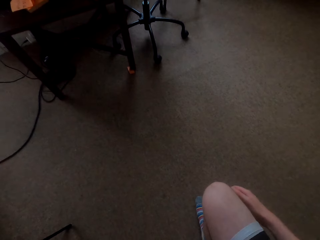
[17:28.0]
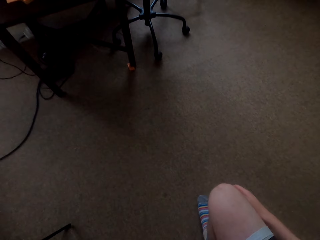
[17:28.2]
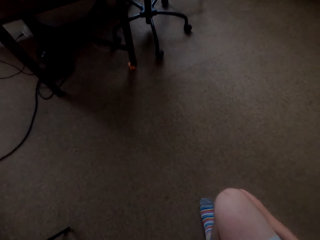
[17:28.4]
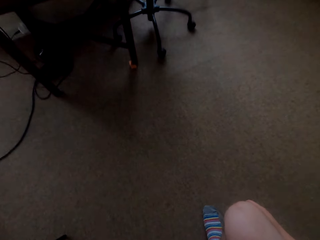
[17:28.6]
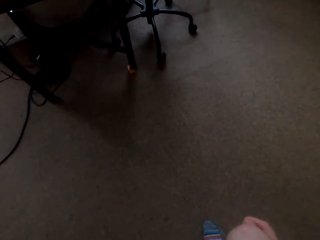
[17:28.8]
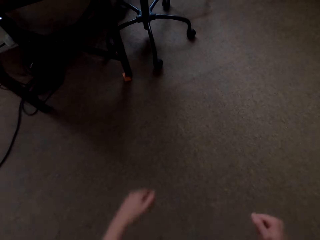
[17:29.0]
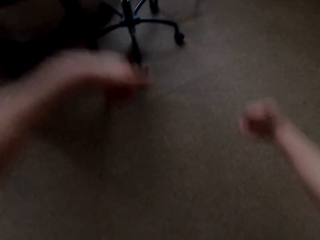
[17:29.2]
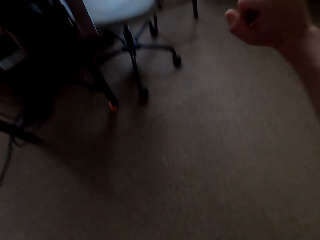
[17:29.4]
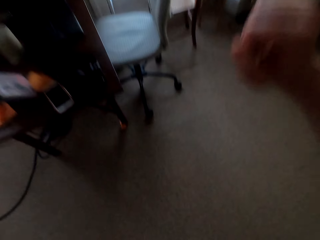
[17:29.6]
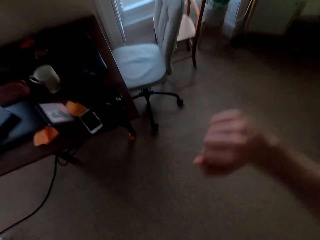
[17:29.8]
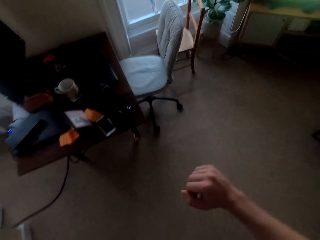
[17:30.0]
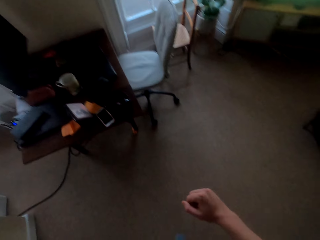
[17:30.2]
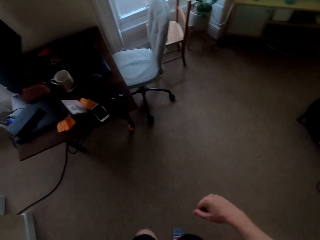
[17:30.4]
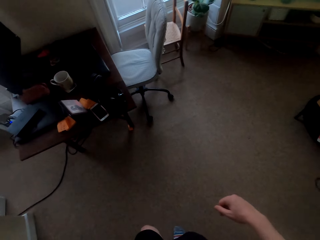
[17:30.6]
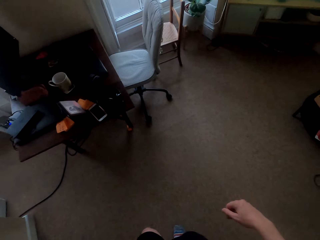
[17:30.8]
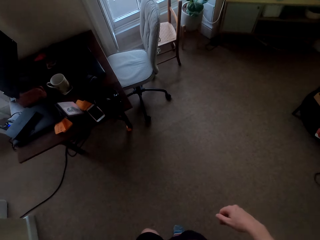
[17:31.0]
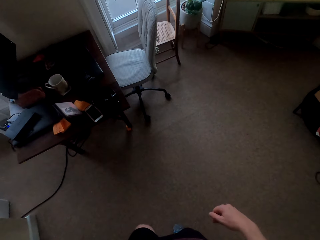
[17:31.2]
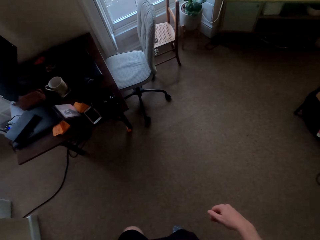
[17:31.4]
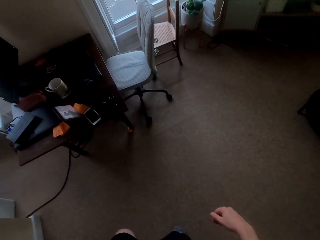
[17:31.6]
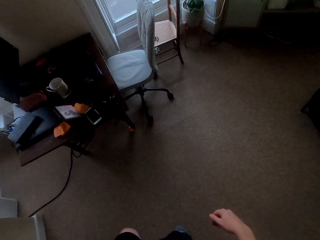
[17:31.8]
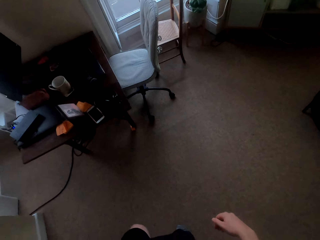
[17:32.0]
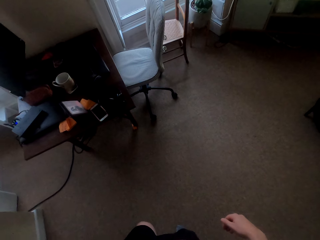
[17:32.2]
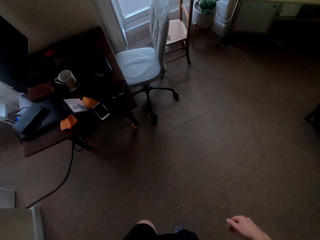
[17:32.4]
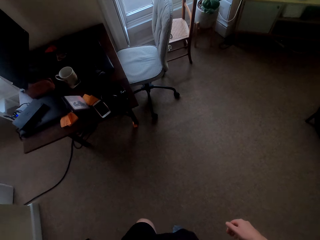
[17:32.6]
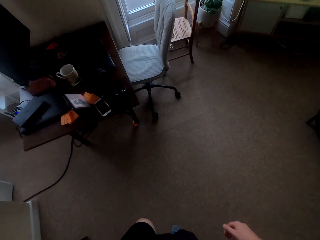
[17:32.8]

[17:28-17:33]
The camera wearer drinks water.

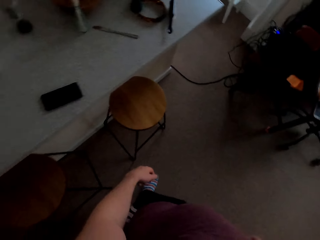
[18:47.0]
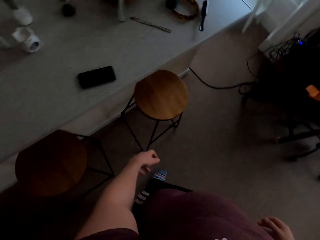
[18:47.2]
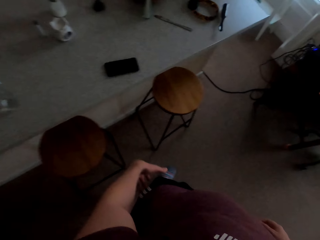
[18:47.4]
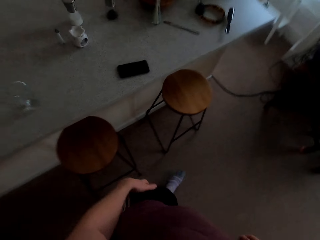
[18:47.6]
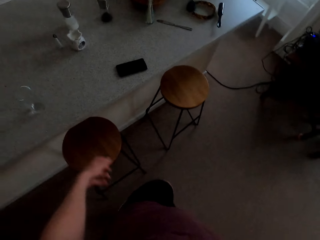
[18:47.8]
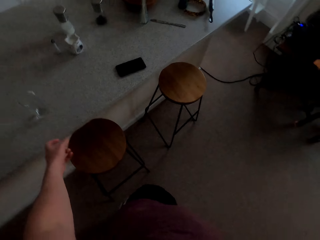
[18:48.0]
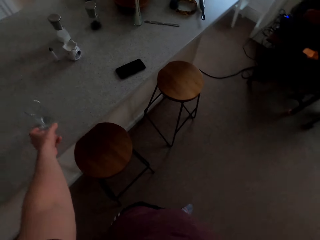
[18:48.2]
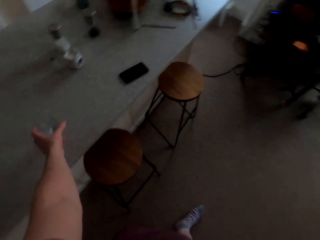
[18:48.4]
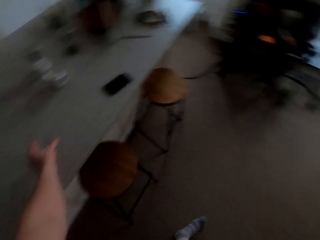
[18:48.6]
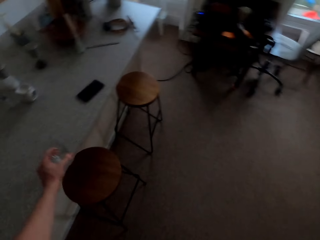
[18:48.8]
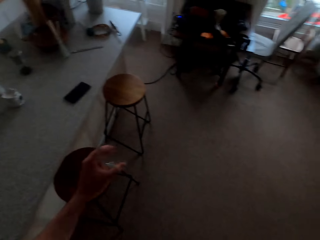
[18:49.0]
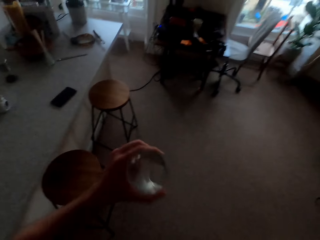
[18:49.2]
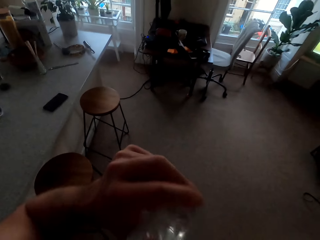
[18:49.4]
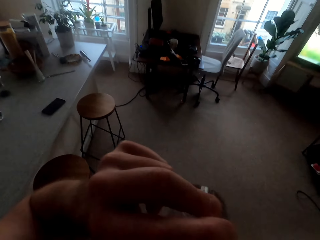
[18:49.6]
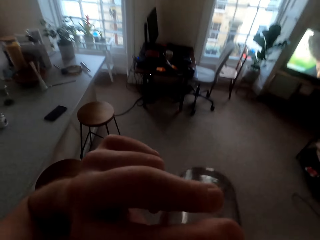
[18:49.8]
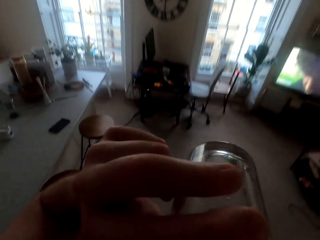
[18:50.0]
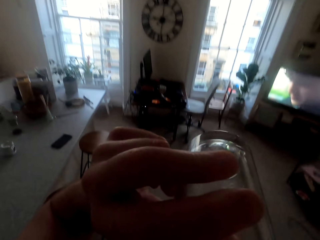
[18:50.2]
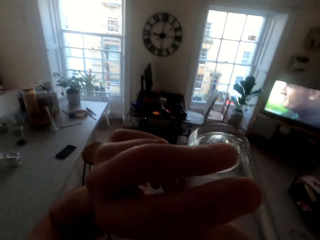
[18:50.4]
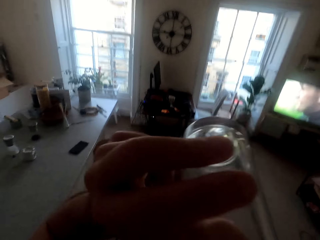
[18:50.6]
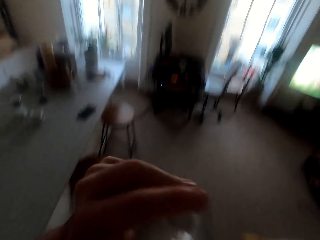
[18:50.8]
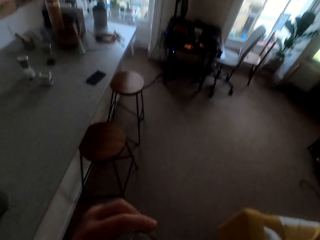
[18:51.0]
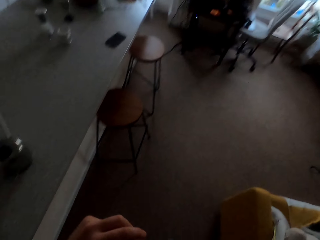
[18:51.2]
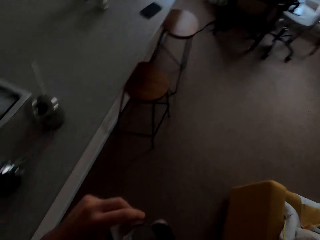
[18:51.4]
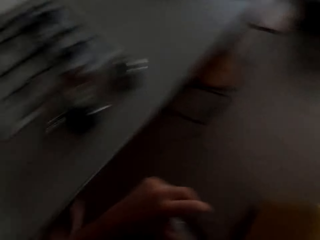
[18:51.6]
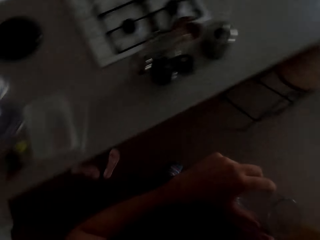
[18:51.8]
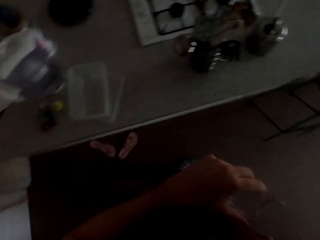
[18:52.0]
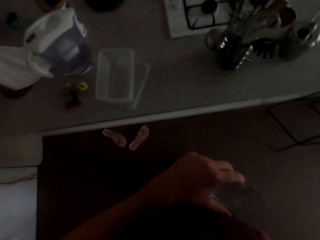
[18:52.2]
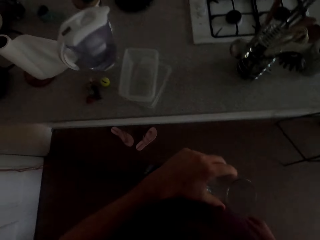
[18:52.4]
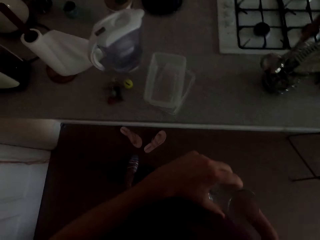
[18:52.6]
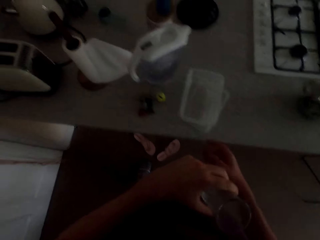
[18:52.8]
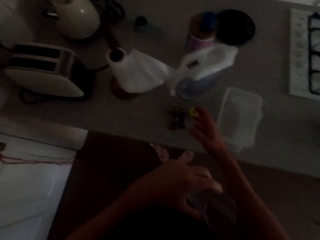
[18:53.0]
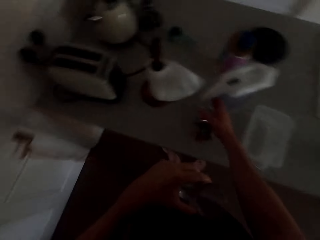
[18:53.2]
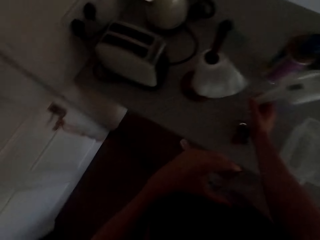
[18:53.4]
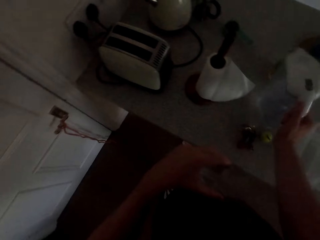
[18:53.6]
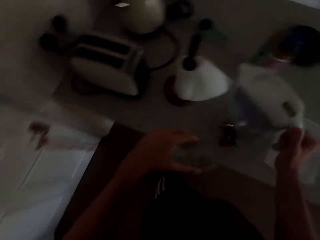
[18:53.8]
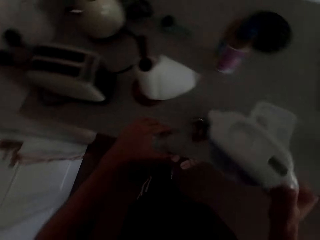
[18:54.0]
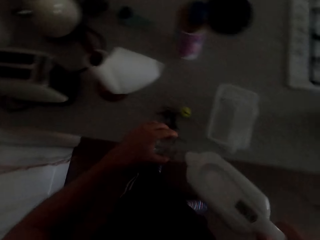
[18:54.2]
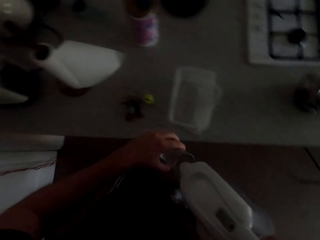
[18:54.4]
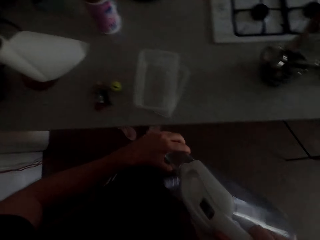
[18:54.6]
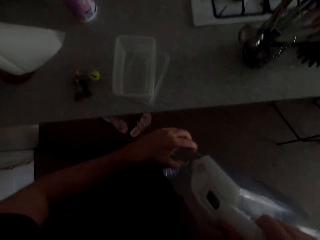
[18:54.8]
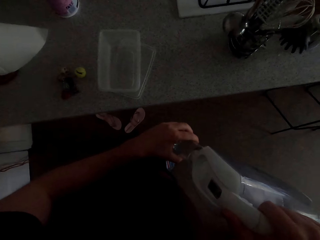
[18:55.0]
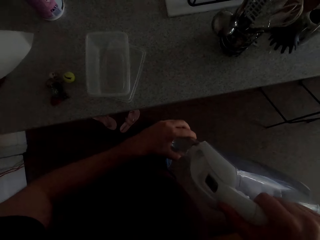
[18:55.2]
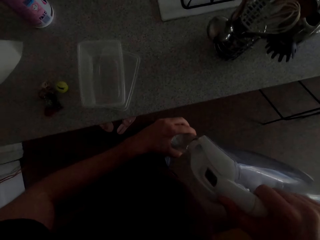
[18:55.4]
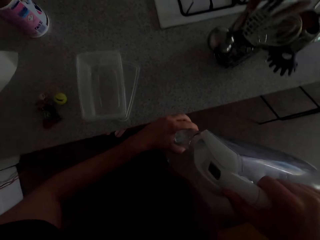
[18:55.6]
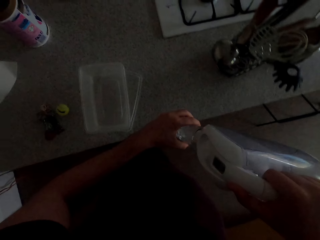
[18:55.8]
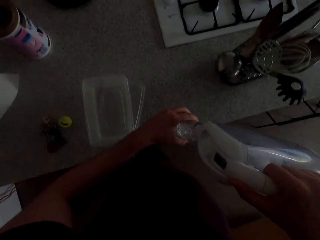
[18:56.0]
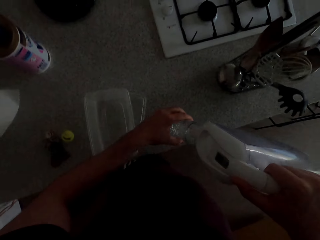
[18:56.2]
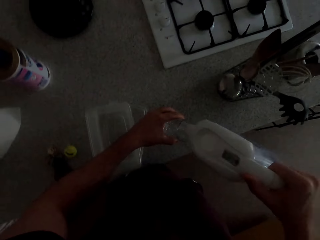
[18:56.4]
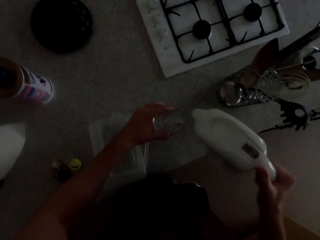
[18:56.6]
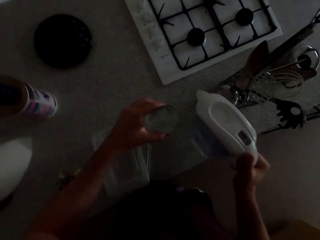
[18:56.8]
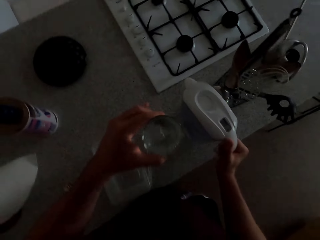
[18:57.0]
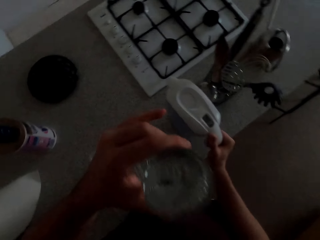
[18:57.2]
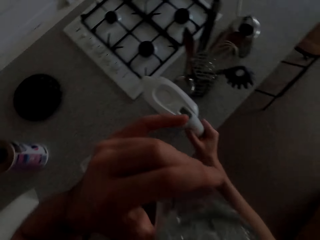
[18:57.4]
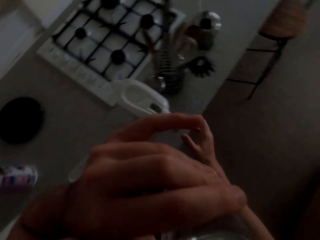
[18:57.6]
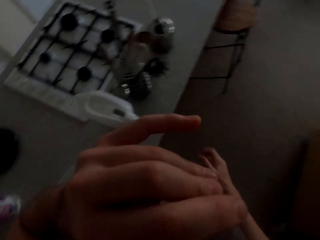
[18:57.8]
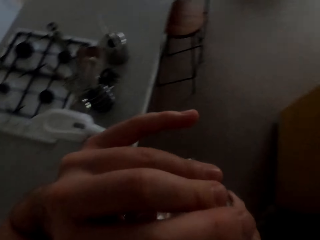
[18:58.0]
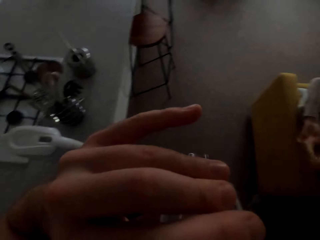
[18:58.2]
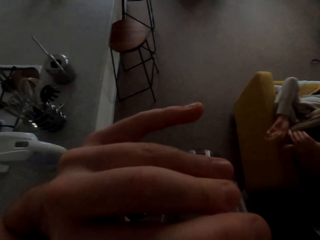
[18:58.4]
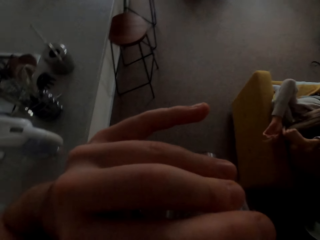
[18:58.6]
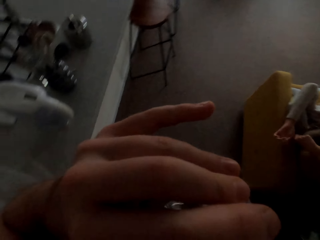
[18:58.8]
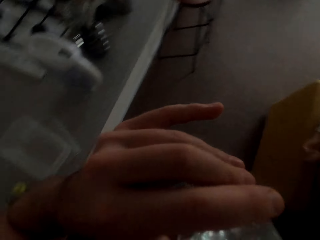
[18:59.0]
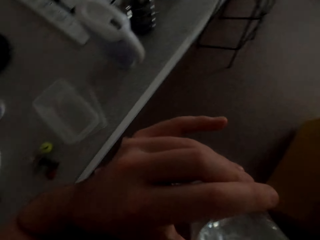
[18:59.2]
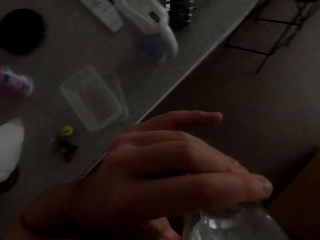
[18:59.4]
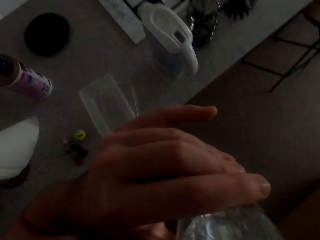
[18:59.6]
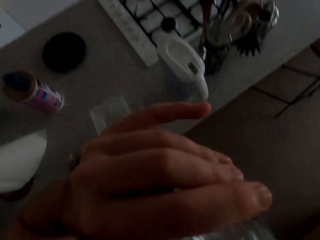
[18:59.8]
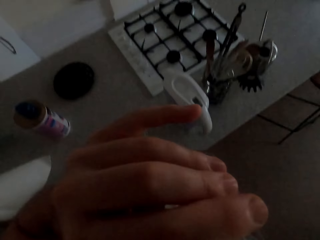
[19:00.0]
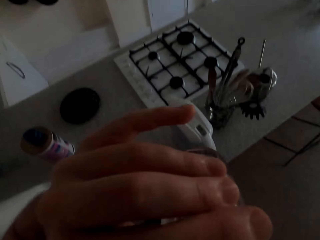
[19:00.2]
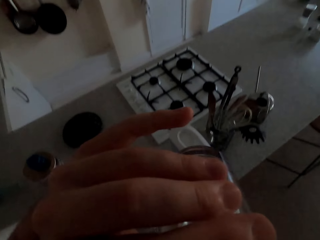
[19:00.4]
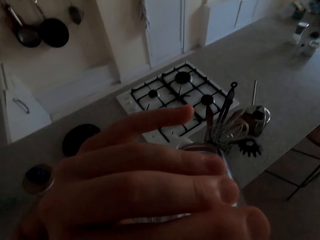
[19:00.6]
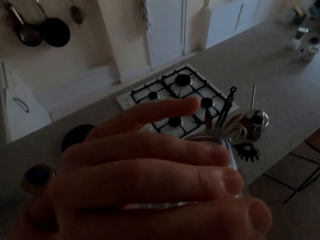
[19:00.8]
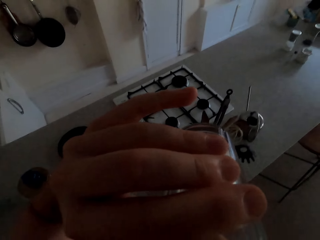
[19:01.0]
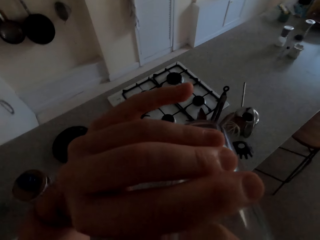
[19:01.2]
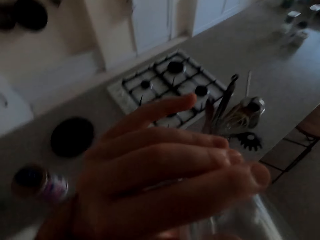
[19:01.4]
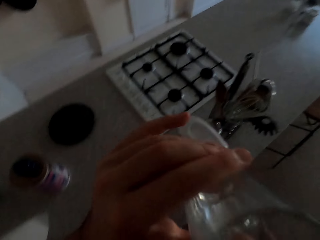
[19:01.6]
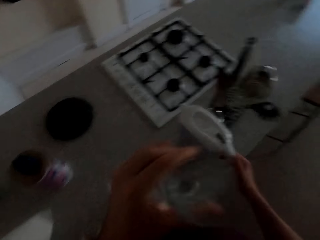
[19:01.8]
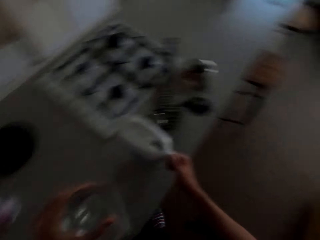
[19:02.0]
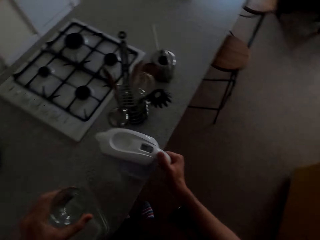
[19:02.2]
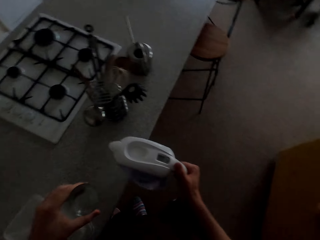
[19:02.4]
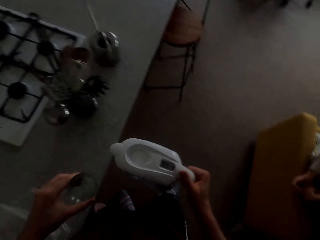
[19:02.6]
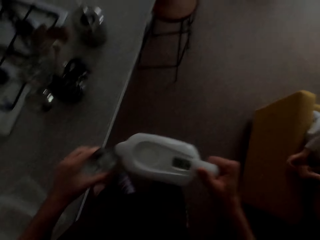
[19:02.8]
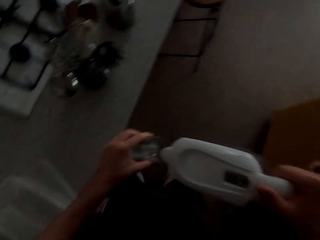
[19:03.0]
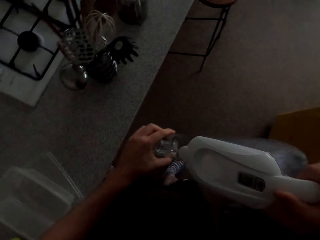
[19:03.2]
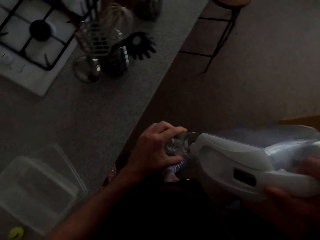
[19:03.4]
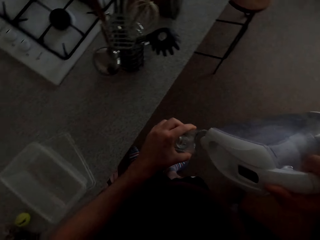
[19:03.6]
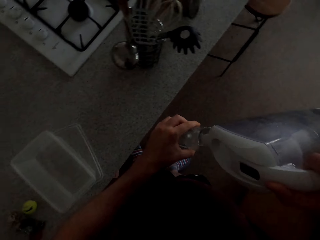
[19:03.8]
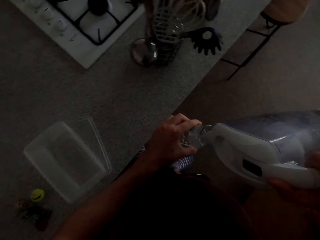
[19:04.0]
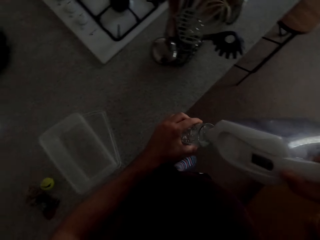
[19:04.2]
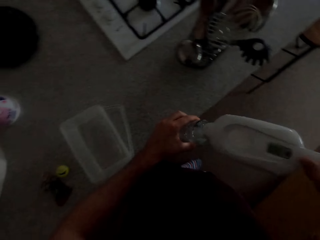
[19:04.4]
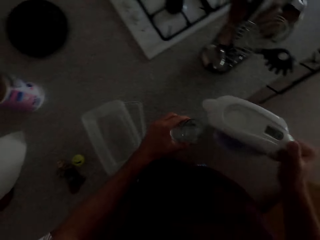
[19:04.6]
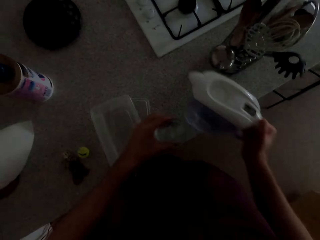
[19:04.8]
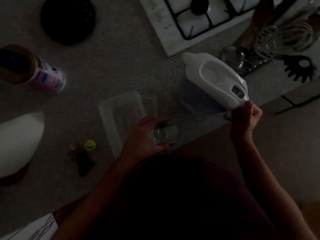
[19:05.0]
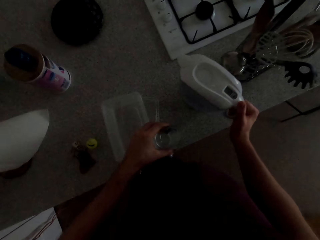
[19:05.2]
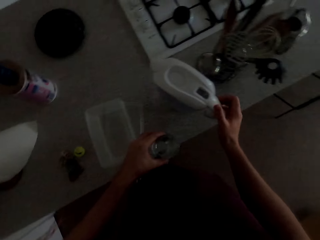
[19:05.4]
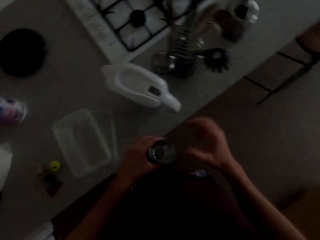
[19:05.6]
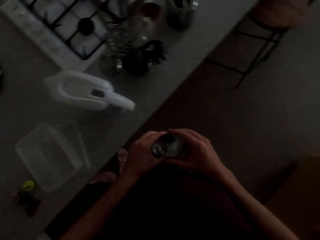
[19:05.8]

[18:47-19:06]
The camera wearer picks up a glass of water. They drink the glass of water. They pick up a water heater jug. They pour water in the glass. They drink the glass of water. They pick up the water jug. They pour water in the glass.
